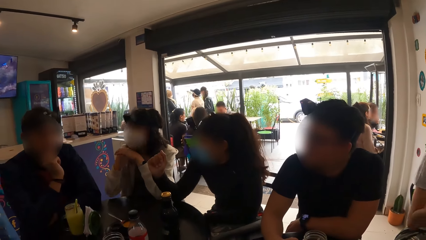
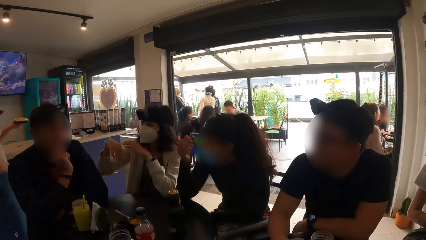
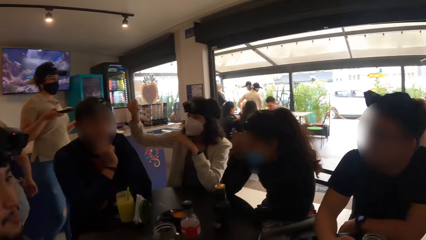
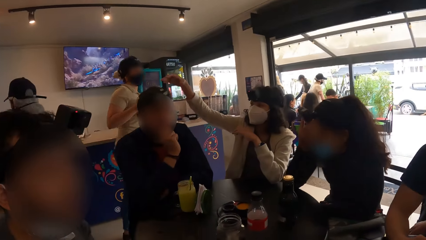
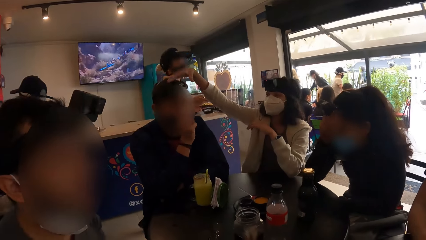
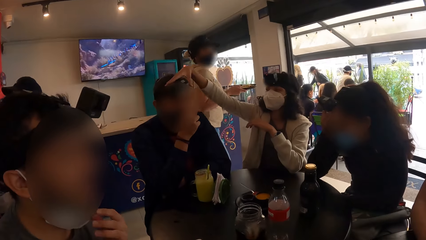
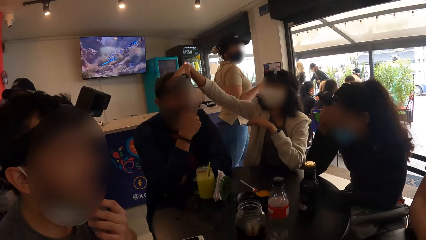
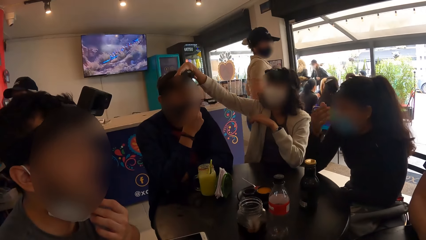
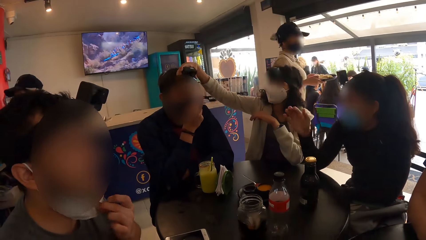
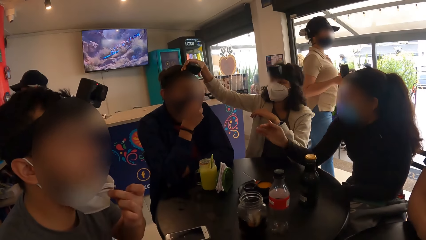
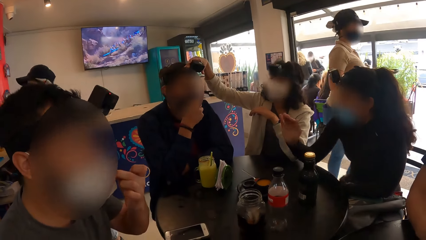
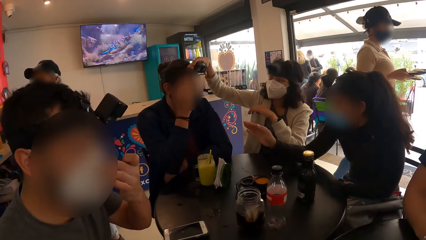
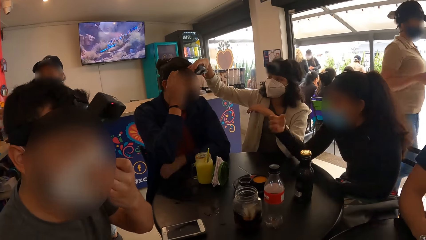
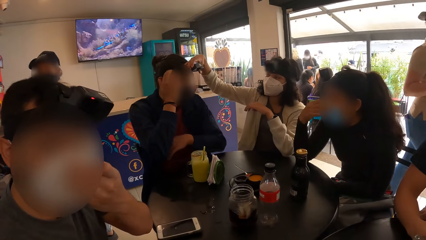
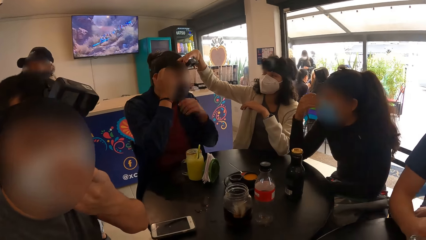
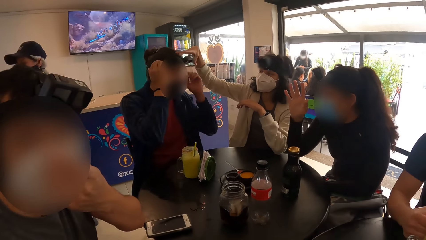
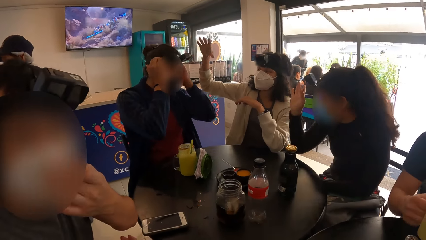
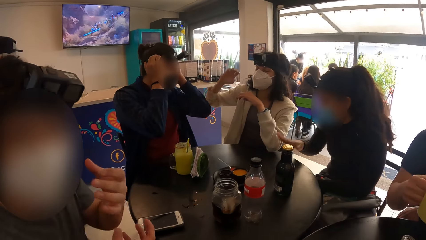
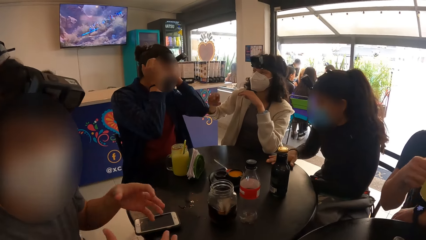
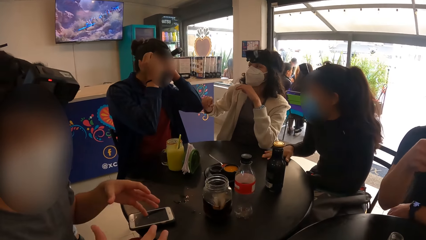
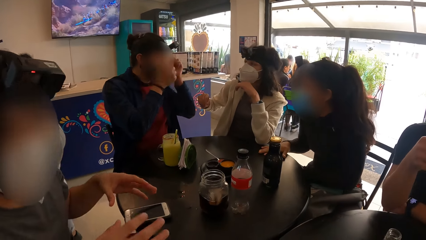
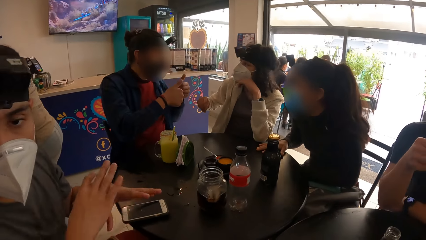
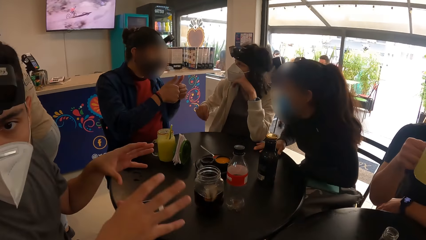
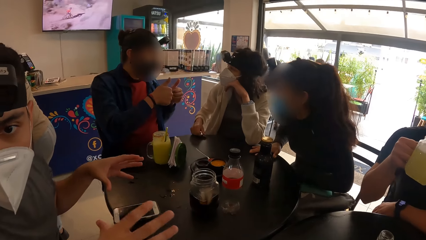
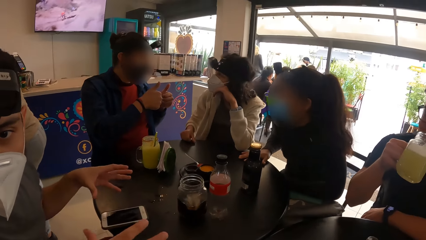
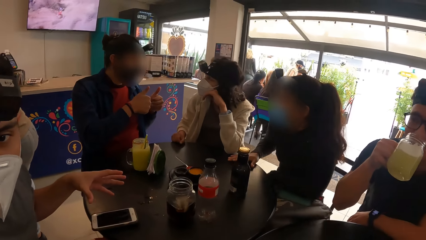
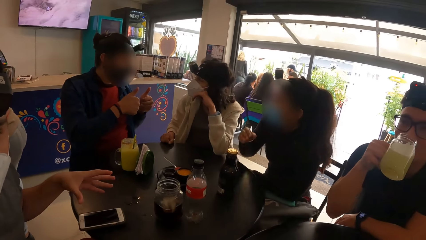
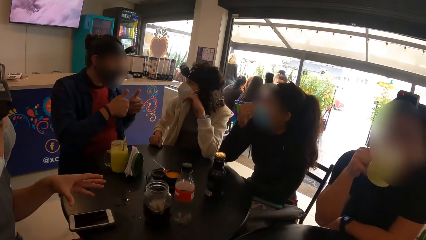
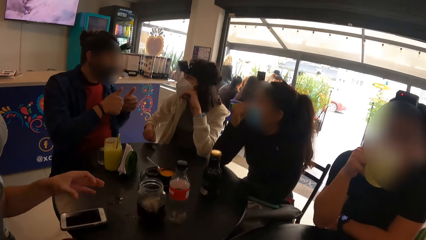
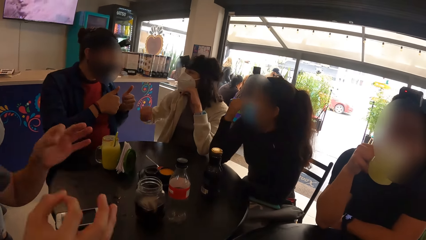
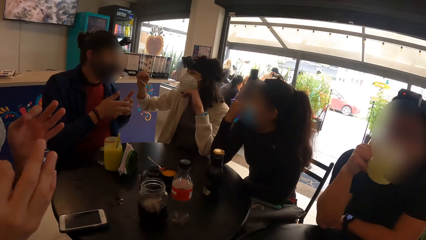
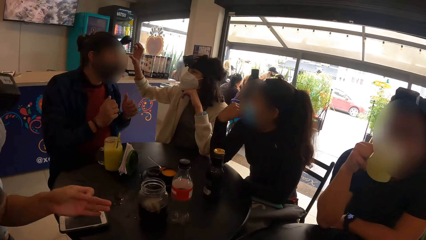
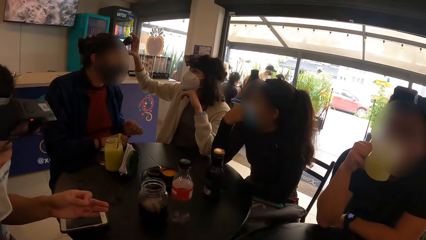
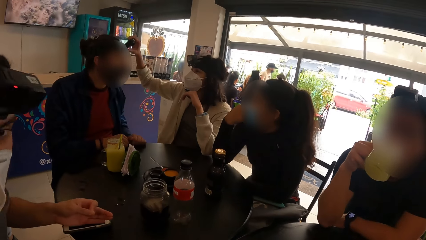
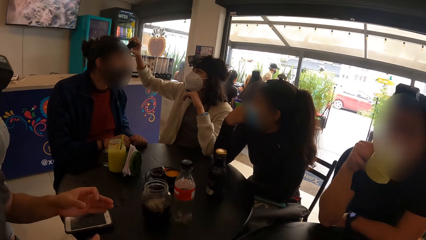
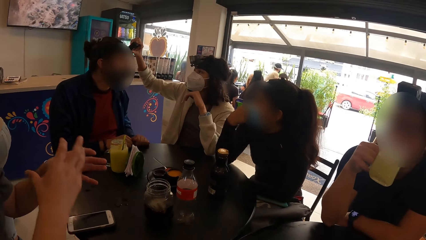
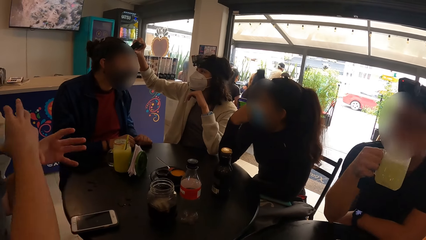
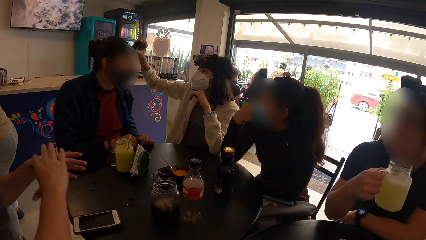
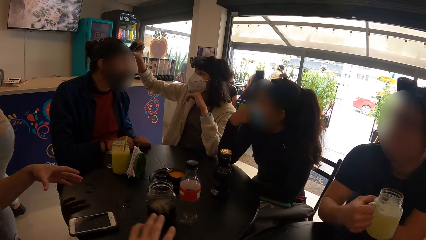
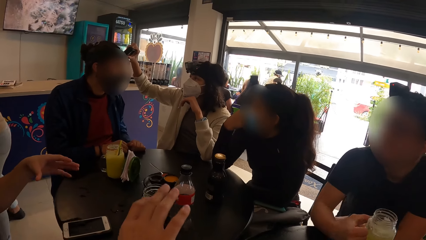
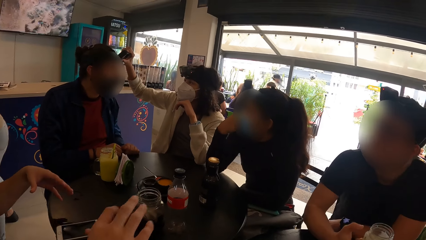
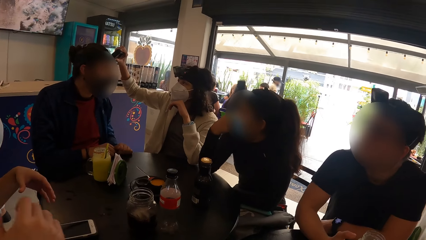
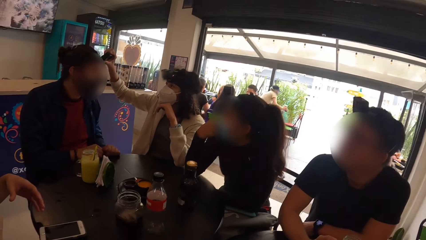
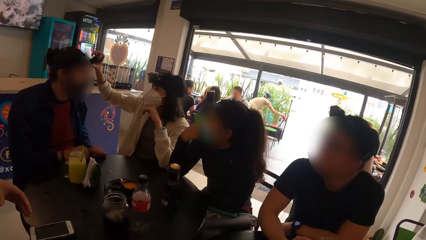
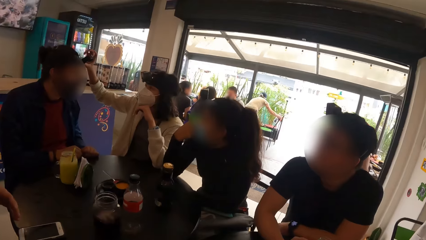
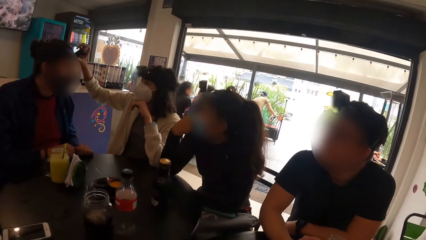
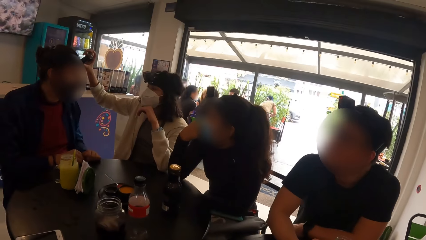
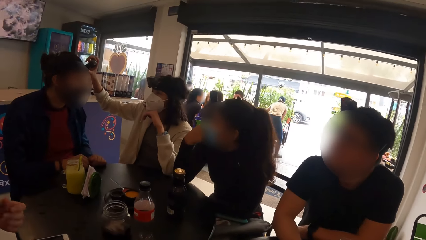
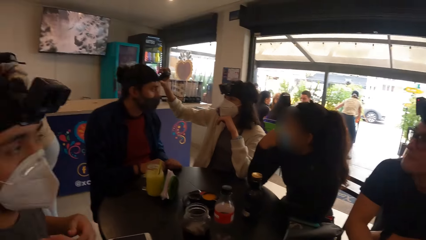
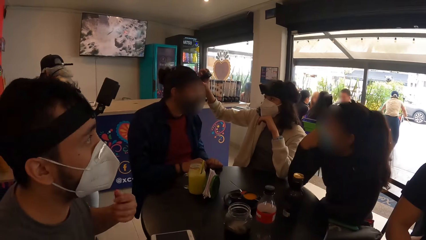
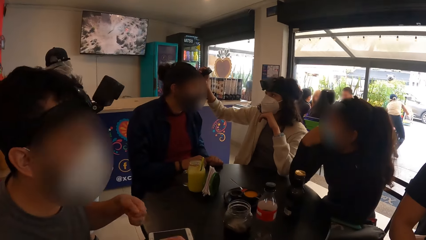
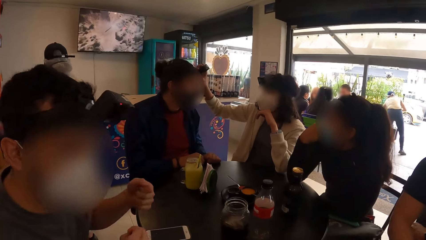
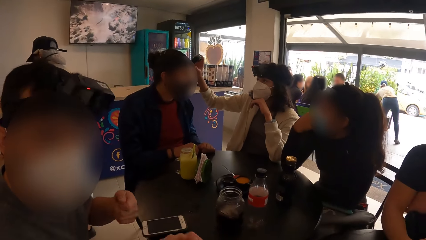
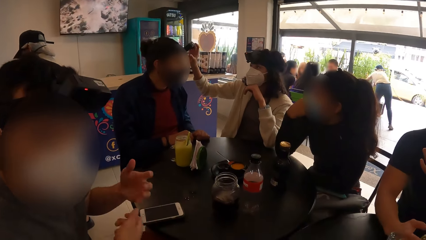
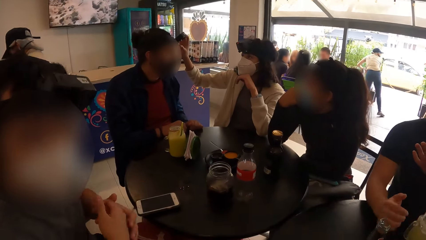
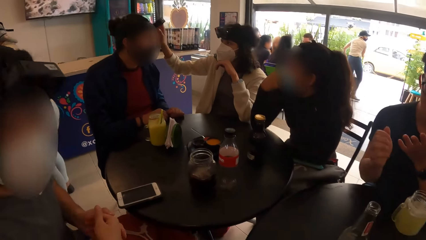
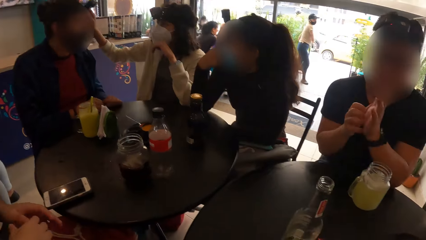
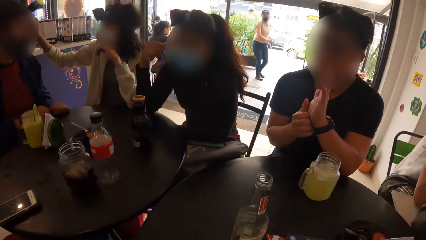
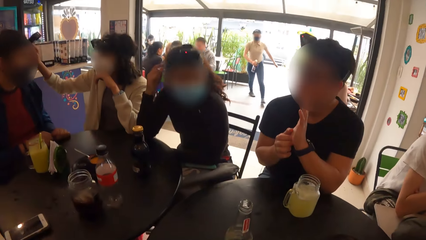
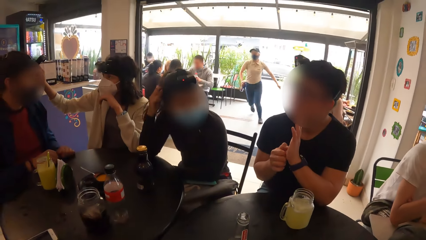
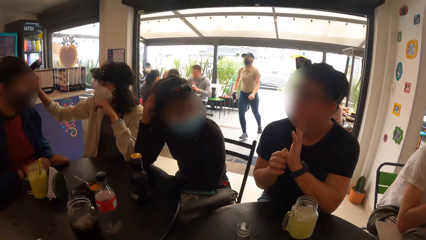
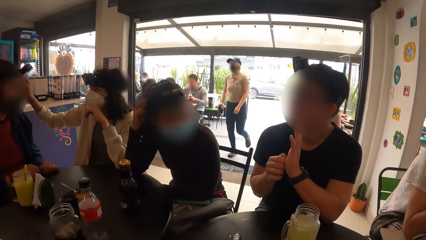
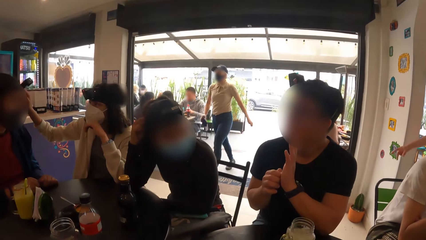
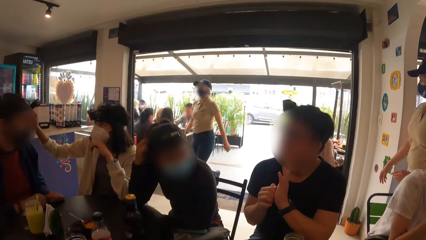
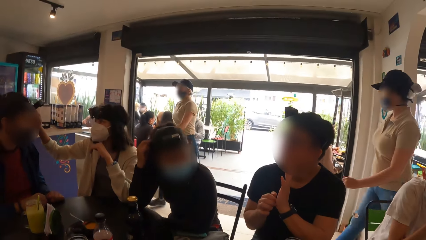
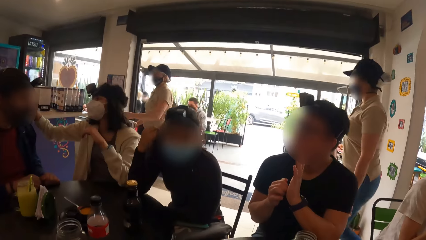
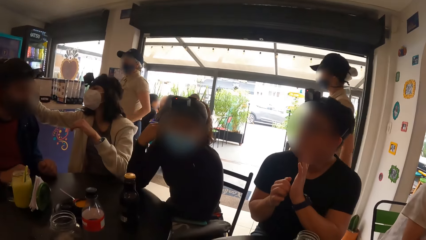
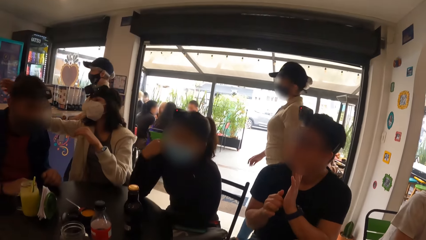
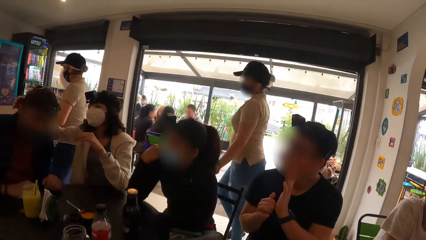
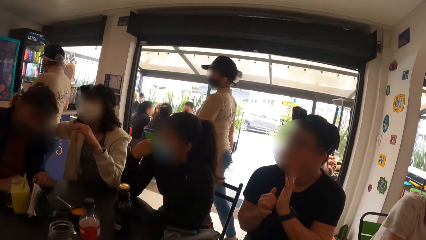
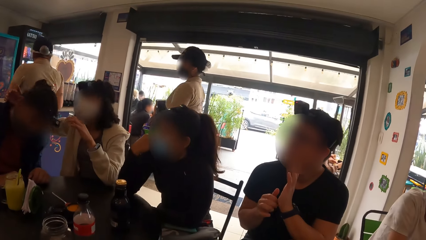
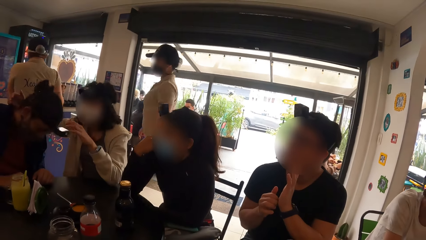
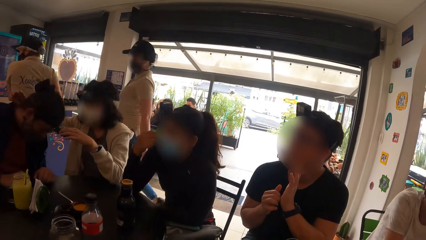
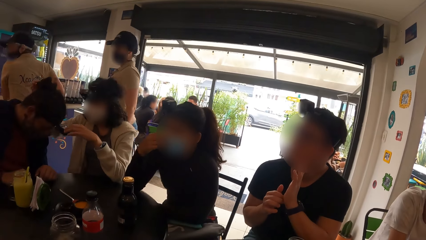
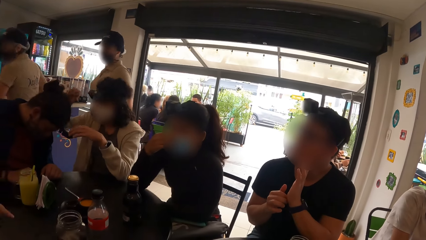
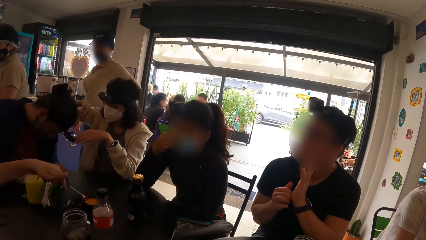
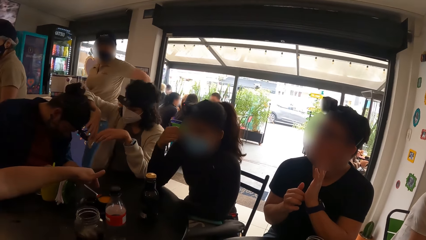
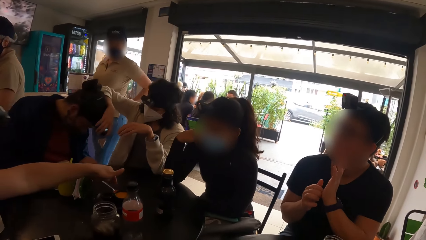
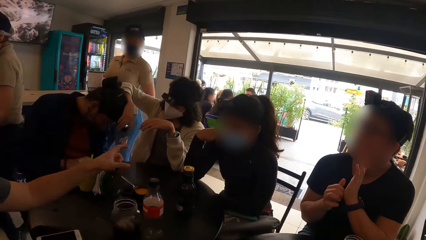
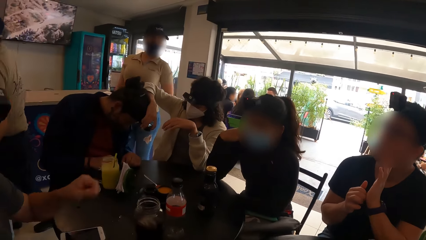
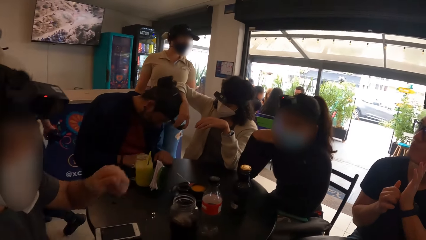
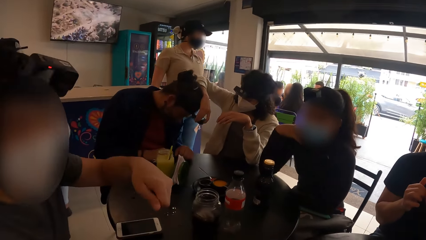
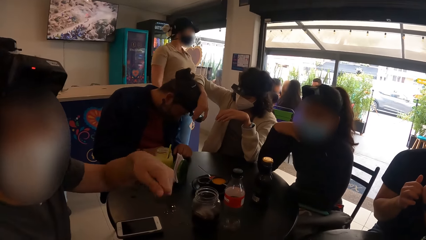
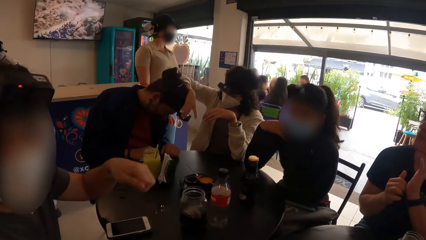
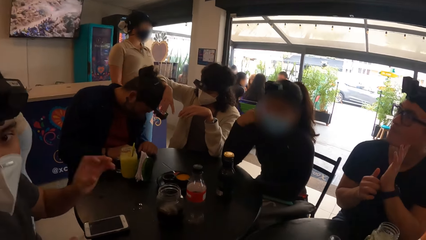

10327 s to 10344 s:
A man adjusts his face mask with his left hand. A woman adjusts the headcam of another man with her right hand. The second man adjusts his headcam with both hands. A third man picks up the jar of juice on the table with his right hand. The first man interacts with the camera wearer. The second man interacts with the woman. The third man drinks from the jar of juice in his right hand. The woman adjusts the headcam of the second man with her right hand. The third man drops the jar of juice on the table with his right hand. The camera wearer interacts with the first man. The third man rubs his left palm with his right hand. The woman bends the neck of the second man with her right hand. The camera wearer looks around. The woman presses the headcam of the second man with her right hand. The first man points a finger.
